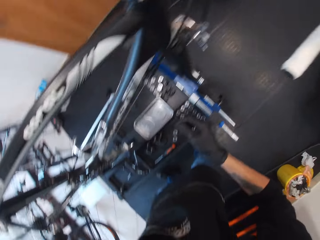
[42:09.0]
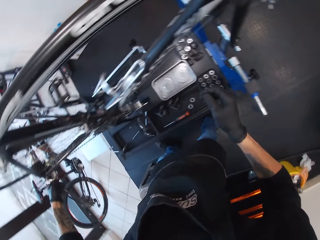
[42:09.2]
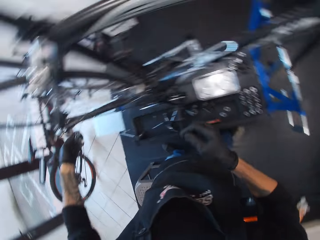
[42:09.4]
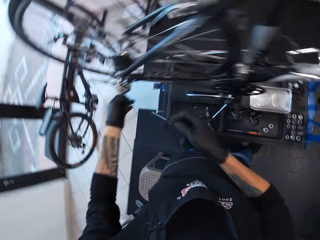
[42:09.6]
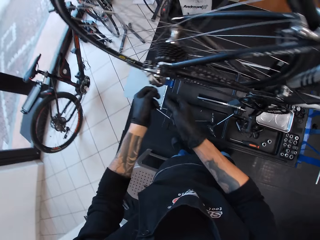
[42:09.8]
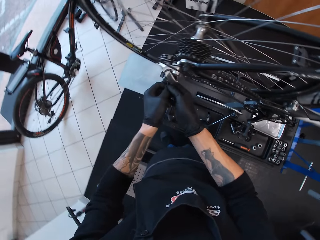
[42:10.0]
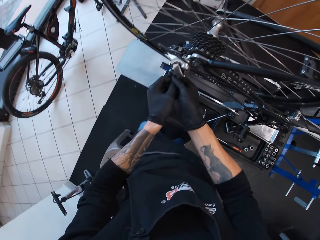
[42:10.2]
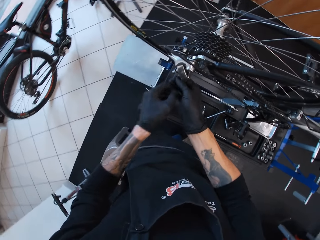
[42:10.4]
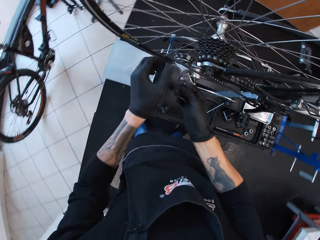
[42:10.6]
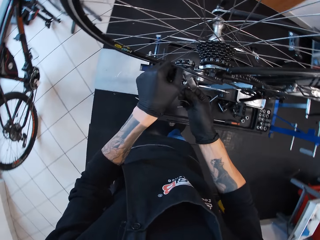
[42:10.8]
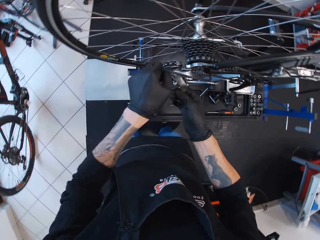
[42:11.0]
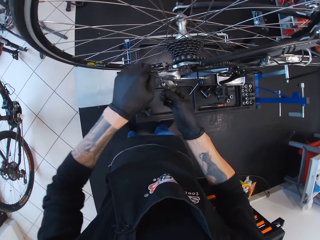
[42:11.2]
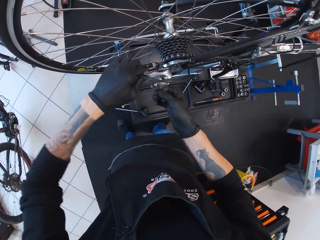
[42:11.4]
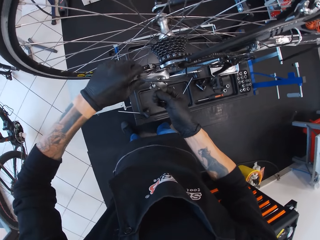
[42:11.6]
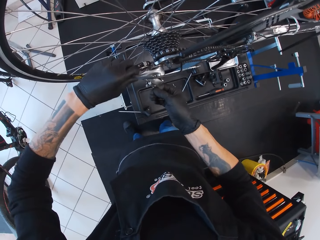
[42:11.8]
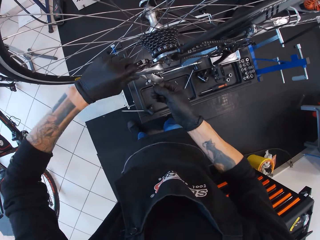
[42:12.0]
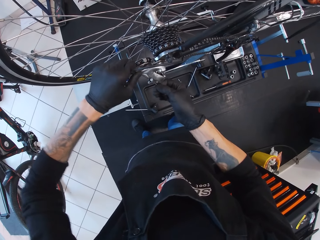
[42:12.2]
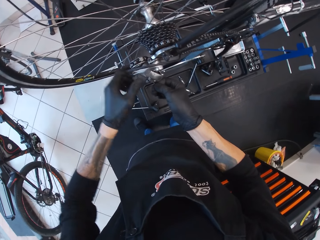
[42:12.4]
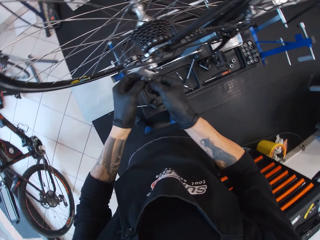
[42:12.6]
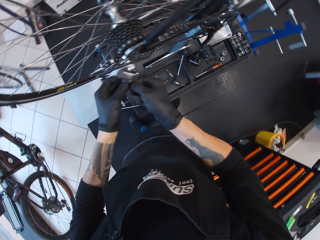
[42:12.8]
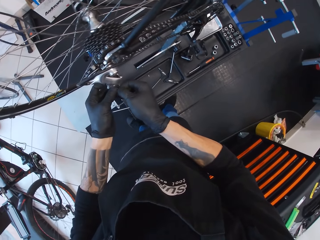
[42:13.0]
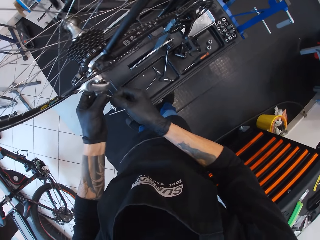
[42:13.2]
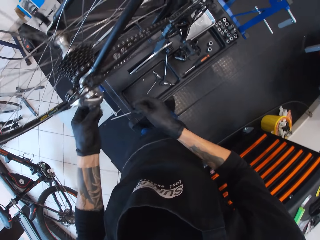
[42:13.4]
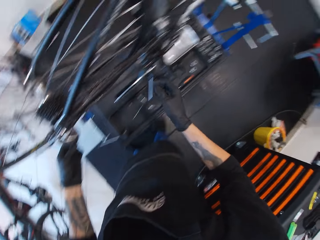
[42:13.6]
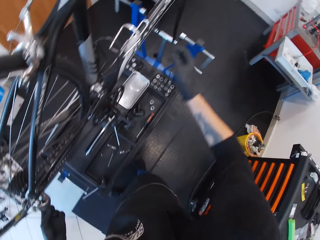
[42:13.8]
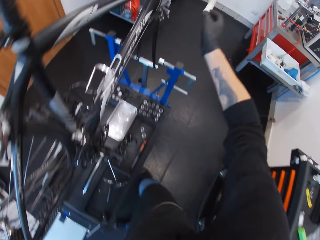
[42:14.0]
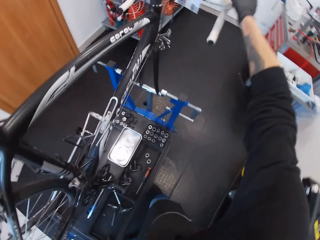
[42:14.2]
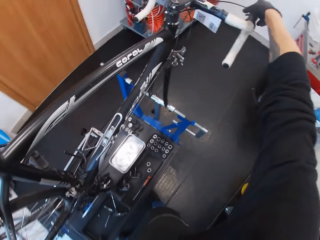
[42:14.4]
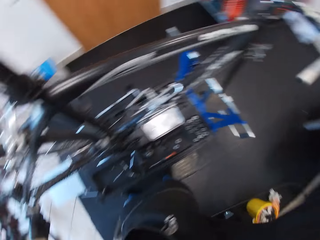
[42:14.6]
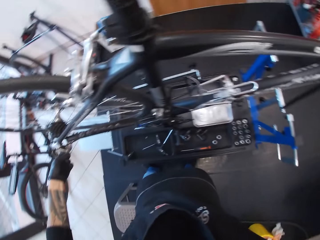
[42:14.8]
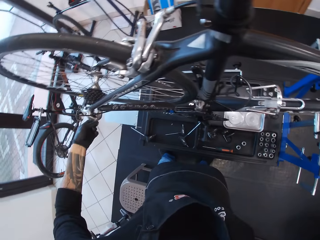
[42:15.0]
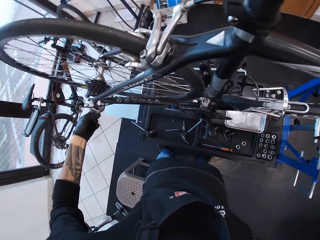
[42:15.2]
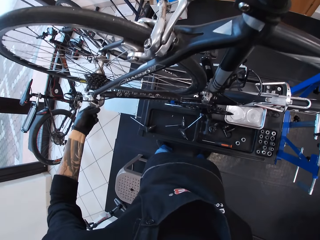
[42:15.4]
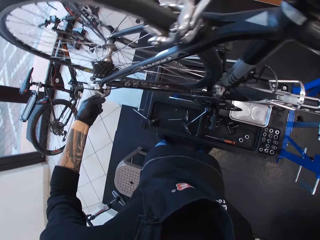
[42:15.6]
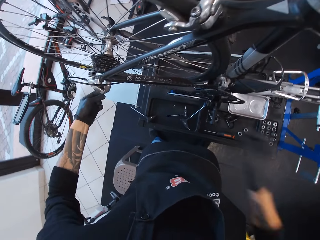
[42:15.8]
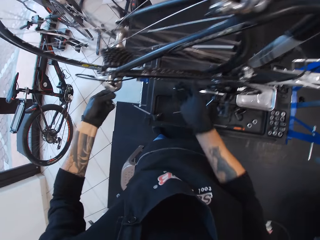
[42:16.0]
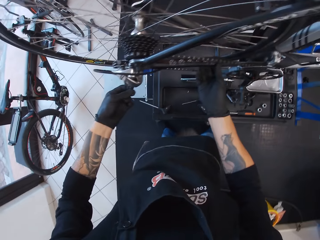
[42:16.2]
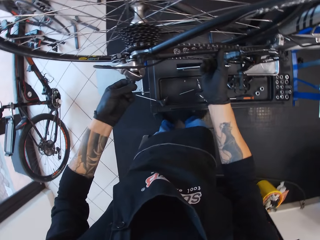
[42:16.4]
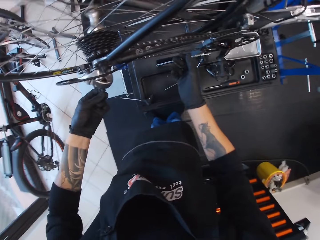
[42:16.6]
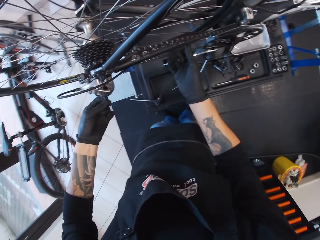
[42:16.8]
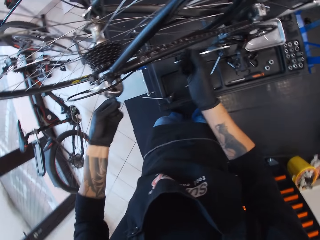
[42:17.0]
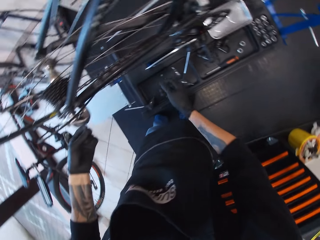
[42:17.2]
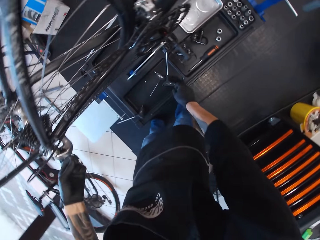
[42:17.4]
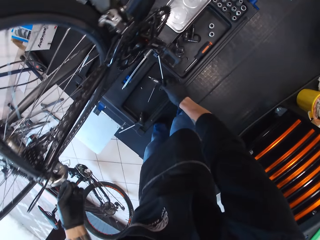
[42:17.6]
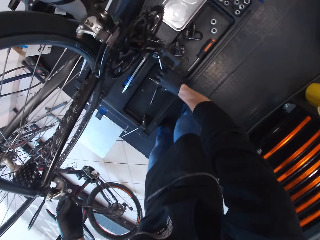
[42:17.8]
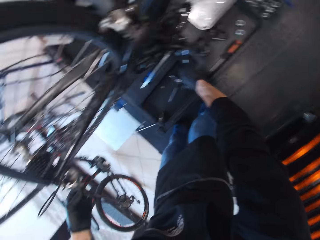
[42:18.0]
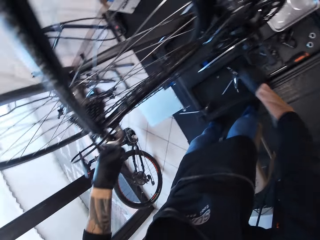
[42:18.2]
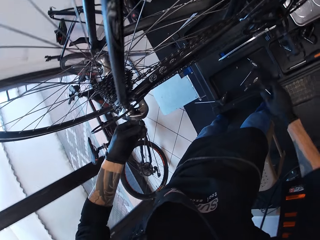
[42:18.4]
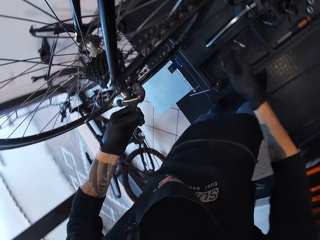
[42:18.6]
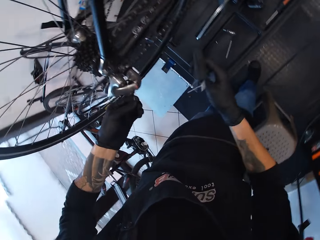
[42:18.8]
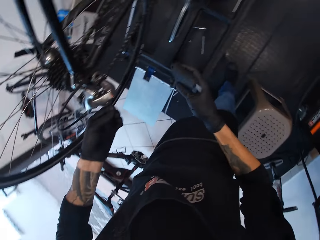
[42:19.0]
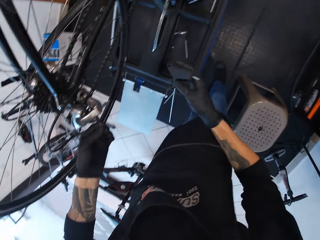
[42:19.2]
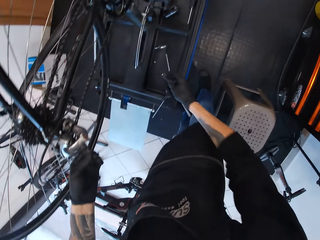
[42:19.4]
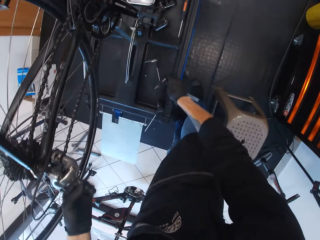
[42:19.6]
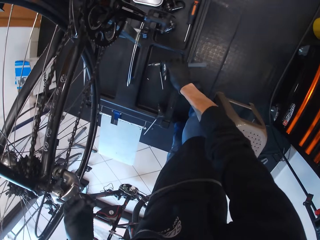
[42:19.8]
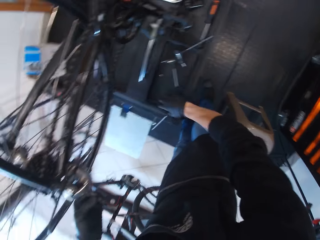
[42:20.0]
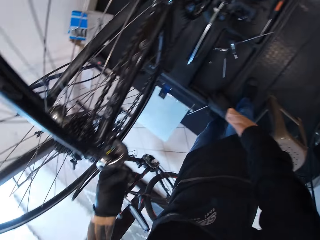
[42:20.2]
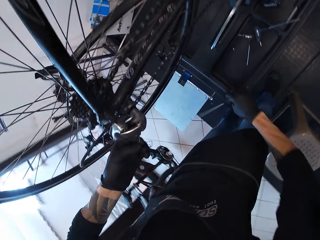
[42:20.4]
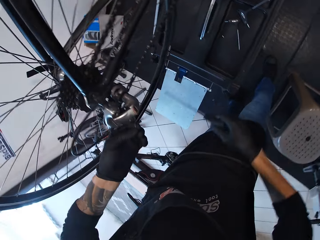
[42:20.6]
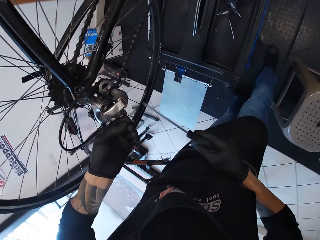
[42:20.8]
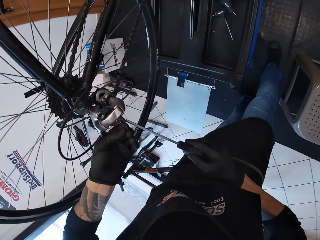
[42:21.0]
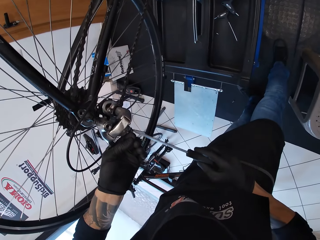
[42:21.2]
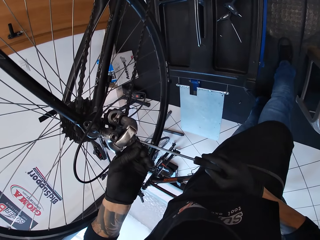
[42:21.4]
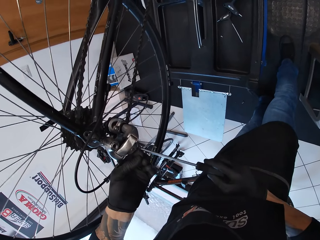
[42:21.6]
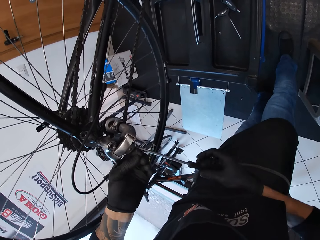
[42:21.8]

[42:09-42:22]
The camera wearer turns the wire. They adjust the wire. They pick up the screwdriver and put down the screwdriver.

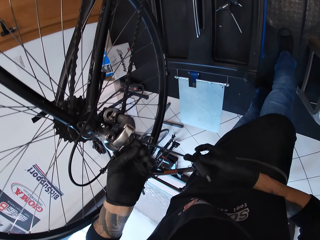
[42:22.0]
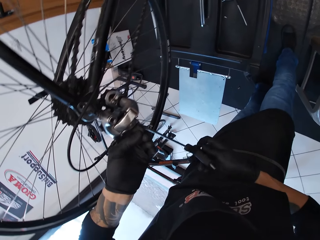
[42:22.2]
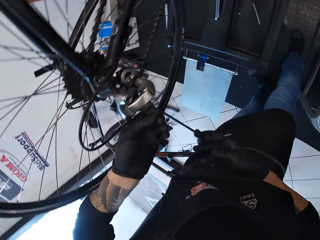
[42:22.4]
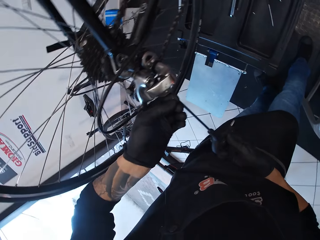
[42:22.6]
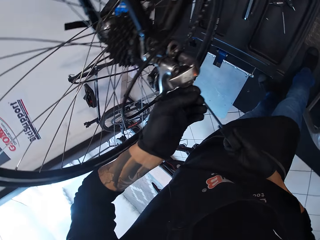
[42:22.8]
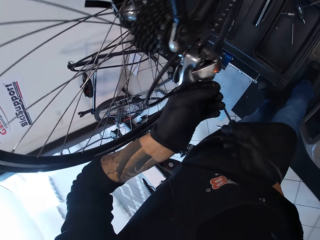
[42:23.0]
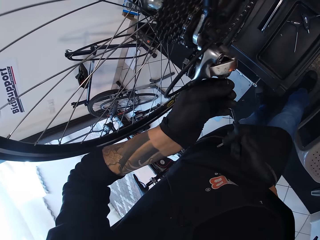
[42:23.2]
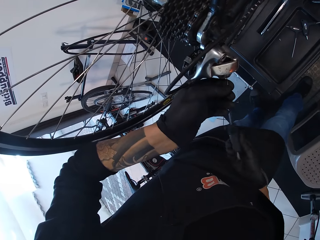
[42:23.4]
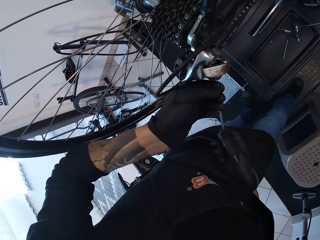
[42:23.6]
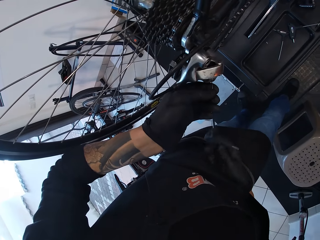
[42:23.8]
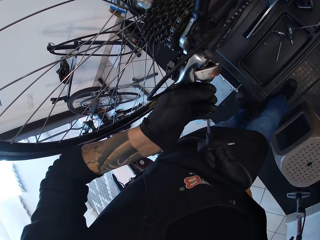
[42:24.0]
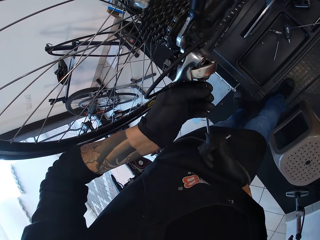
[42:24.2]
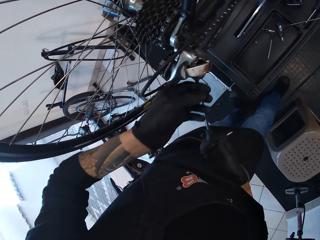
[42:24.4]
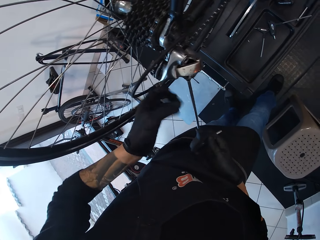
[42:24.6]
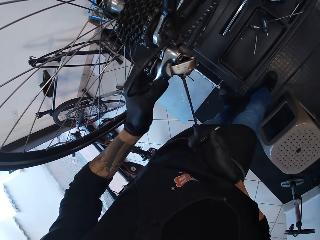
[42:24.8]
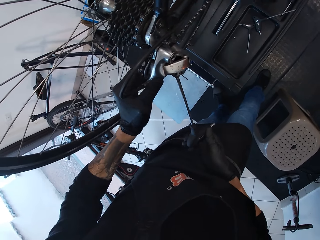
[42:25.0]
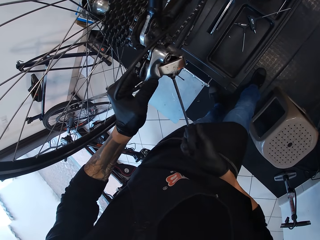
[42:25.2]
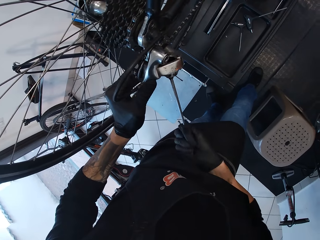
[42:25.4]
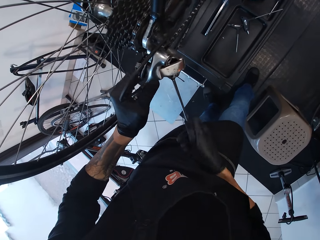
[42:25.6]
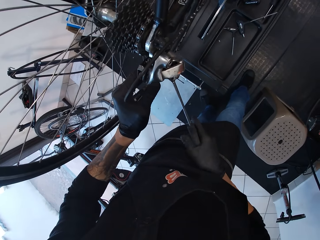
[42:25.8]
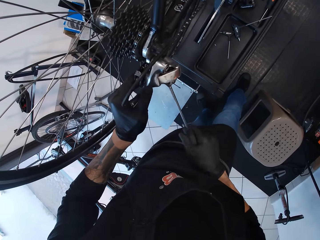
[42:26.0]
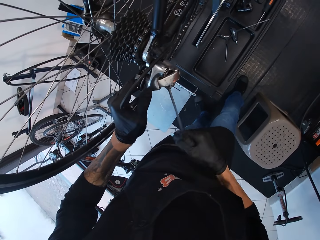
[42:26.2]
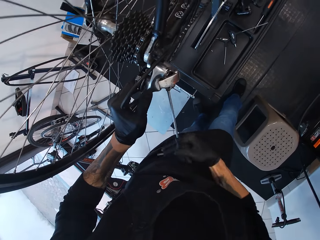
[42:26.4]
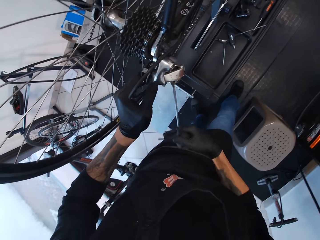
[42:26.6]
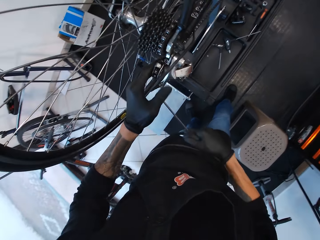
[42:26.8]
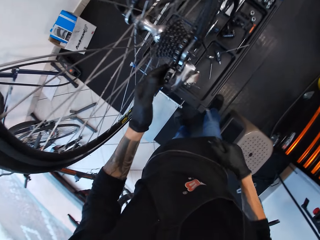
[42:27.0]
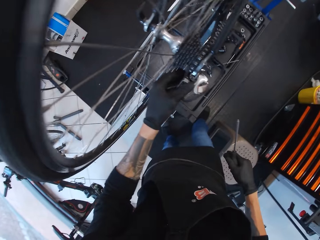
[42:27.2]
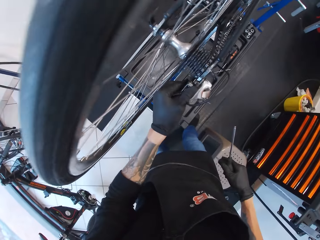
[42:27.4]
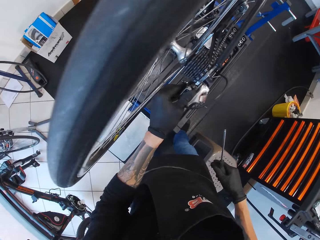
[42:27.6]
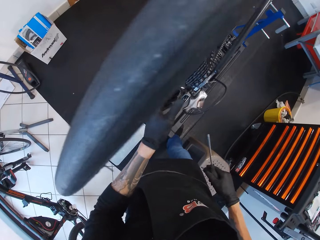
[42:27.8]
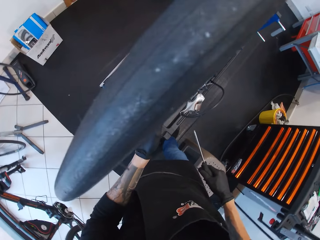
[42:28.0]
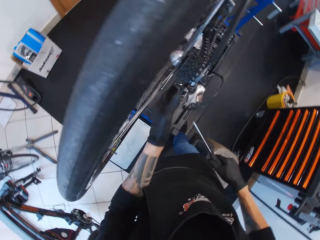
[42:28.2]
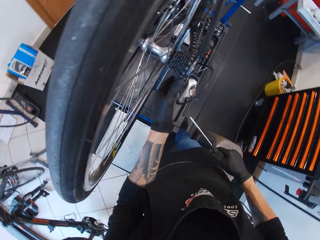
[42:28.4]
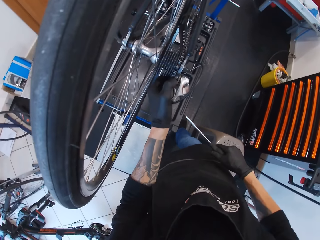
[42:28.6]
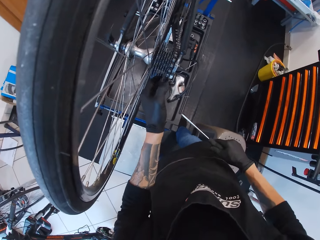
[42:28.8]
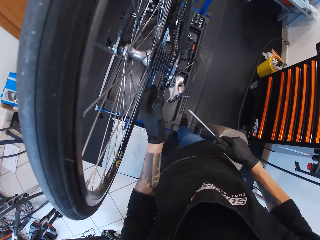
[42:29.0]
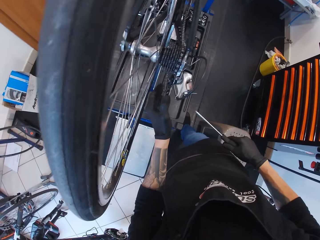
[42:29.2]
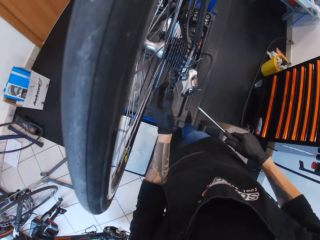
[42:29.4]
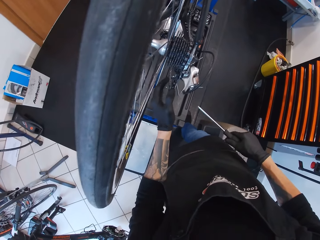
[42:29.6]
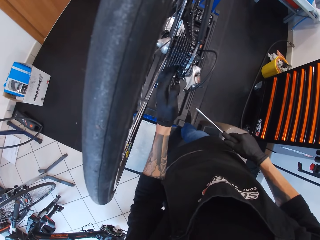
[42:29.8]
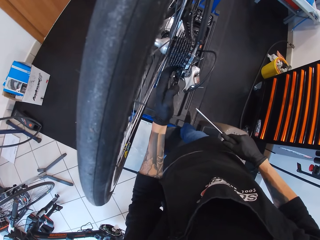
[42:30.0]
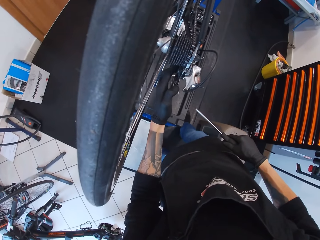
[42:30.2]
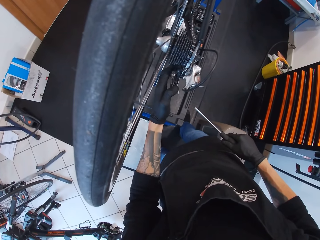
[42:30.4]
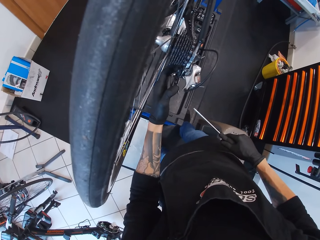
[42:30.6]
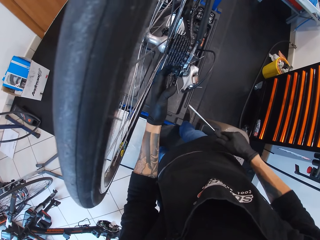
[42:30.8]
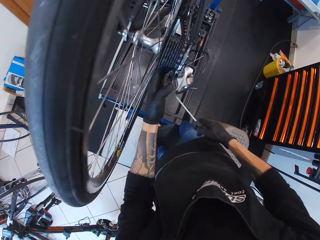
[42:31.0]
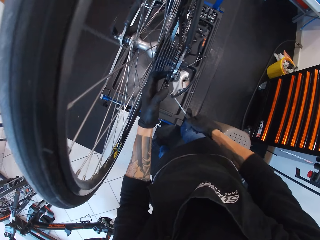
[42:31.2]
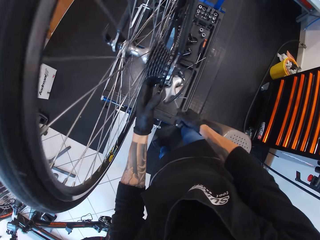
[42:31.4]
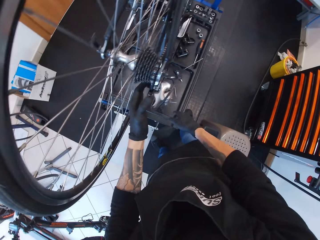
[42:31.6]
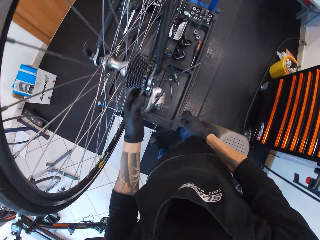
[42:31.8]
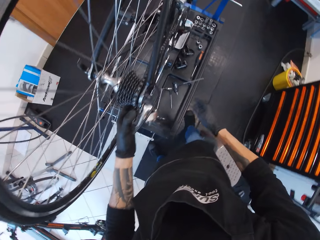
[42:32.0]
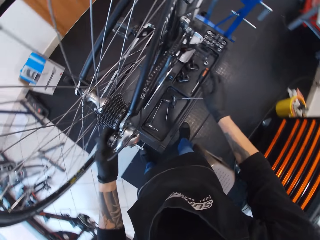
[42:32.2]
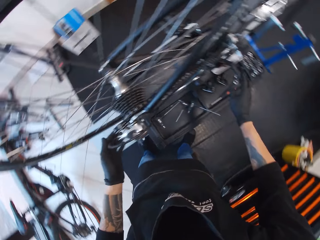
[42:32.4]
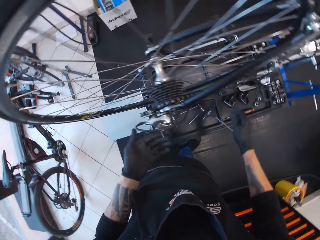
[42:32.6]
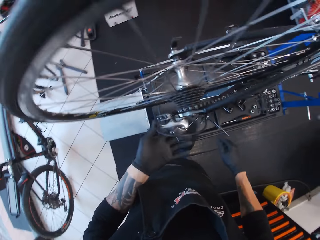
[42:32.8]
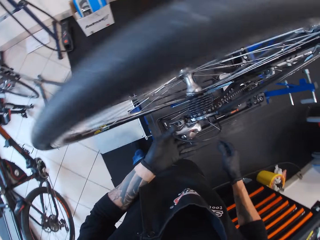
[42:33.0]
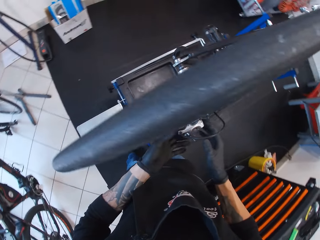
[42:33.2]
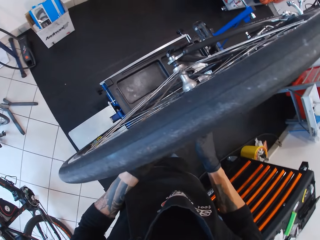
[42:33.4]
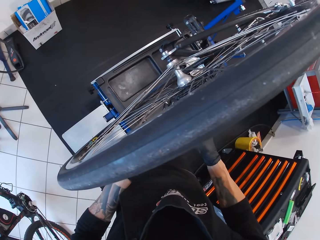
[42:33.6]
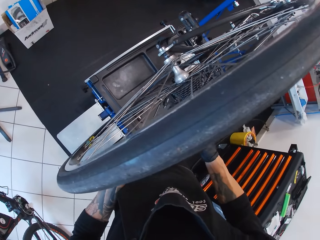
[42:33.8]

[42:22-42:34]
The camera wearer tightens the wire in the screwdriver. They turn the screwdriver. They loosen a screw. They touch the chain guide. They check the chain. They put the screwdriver down.
